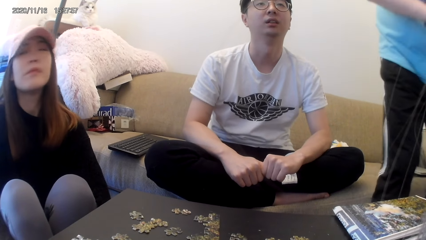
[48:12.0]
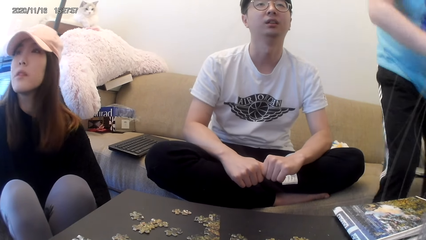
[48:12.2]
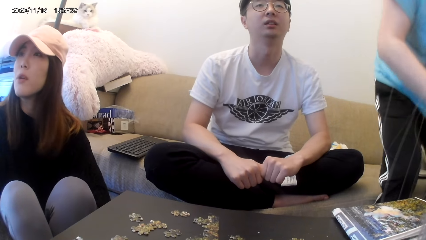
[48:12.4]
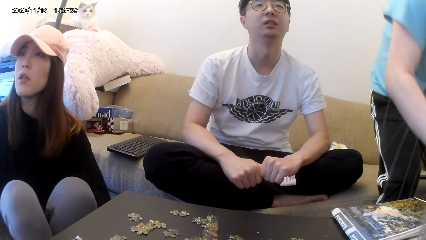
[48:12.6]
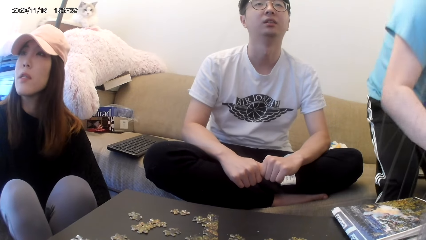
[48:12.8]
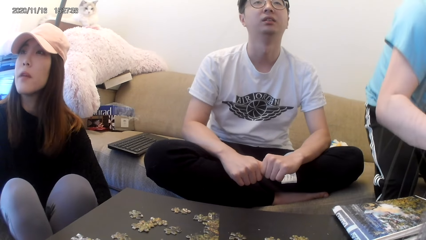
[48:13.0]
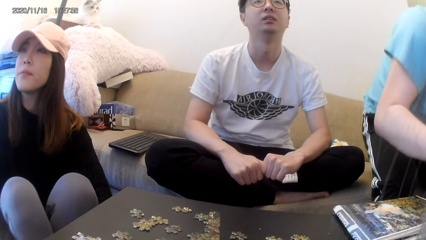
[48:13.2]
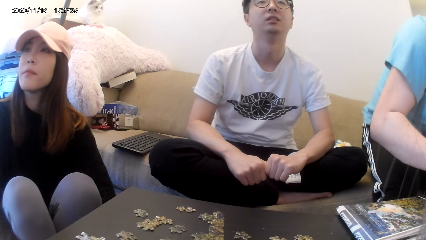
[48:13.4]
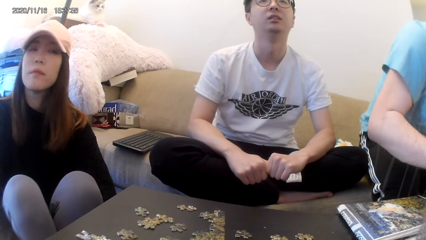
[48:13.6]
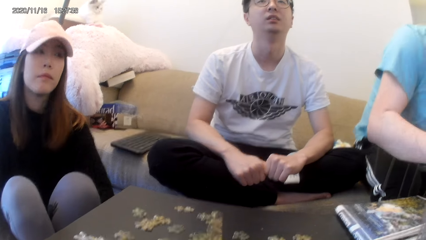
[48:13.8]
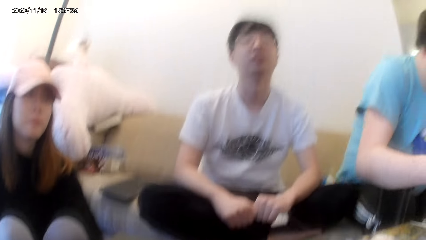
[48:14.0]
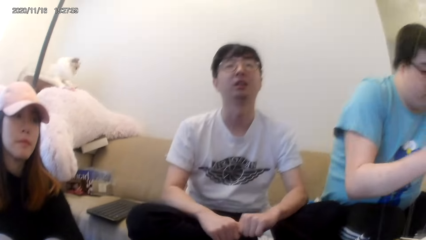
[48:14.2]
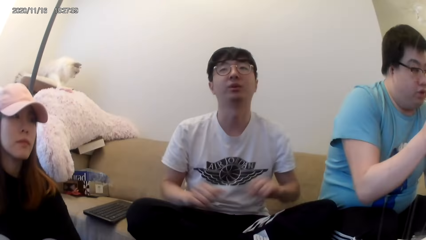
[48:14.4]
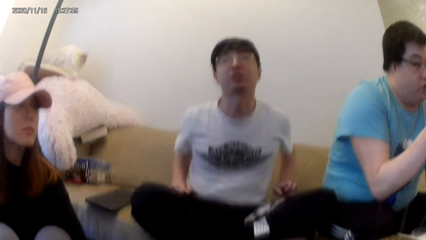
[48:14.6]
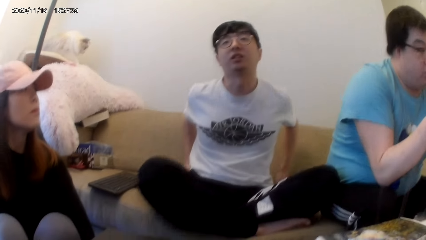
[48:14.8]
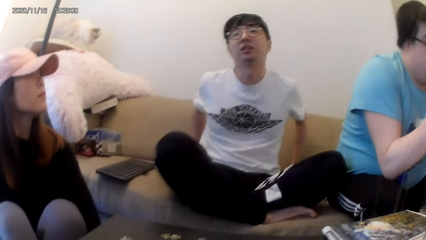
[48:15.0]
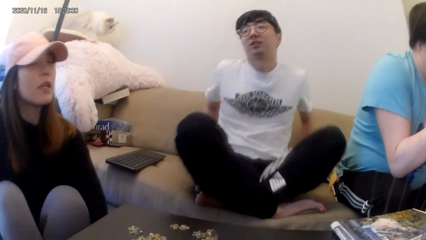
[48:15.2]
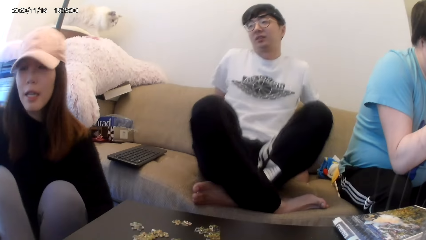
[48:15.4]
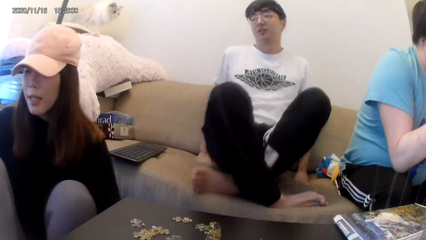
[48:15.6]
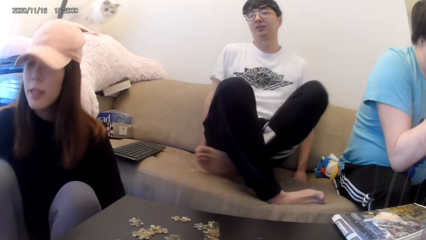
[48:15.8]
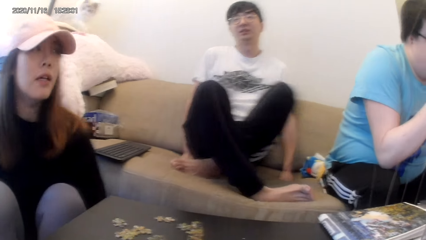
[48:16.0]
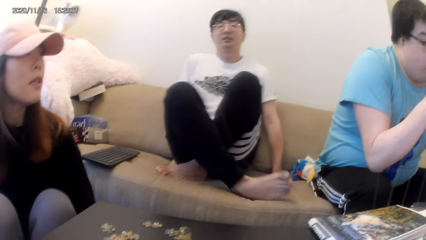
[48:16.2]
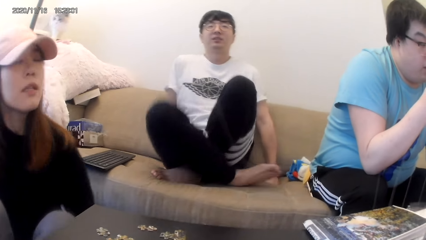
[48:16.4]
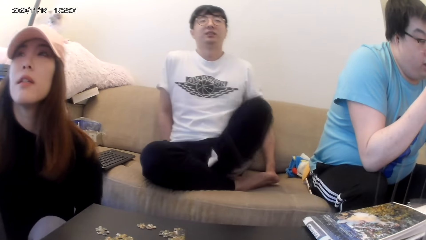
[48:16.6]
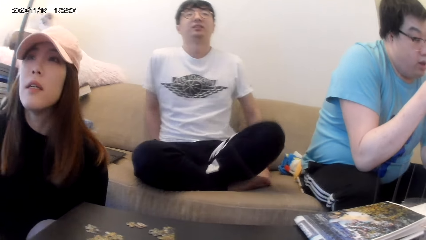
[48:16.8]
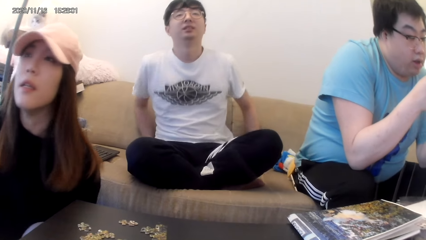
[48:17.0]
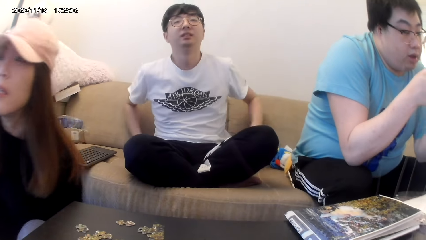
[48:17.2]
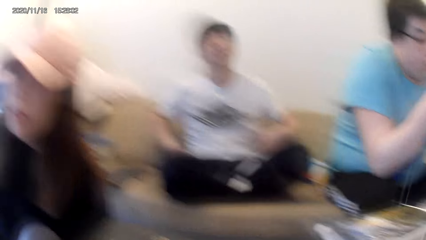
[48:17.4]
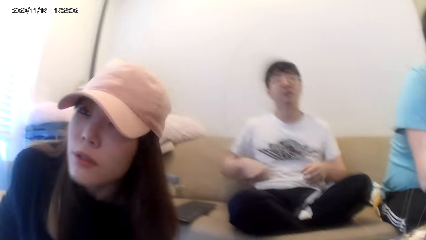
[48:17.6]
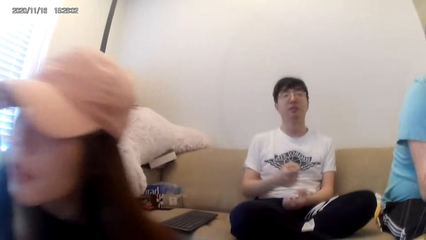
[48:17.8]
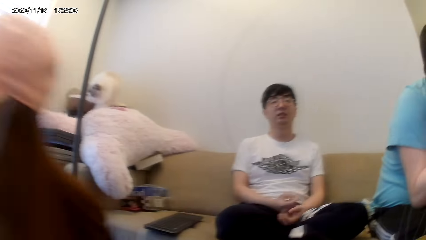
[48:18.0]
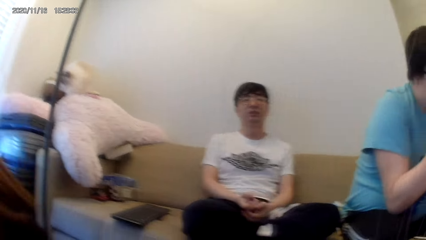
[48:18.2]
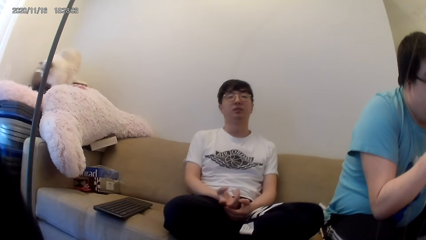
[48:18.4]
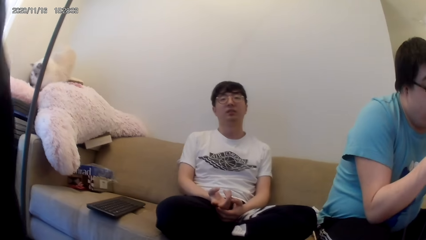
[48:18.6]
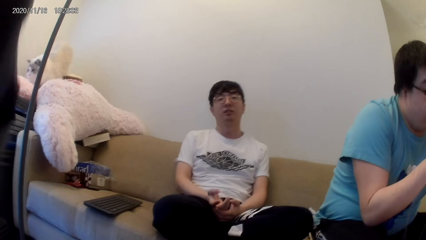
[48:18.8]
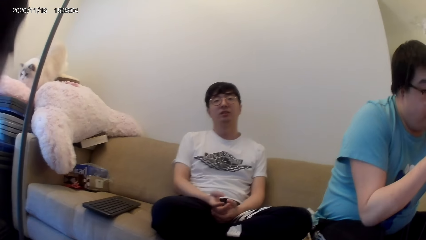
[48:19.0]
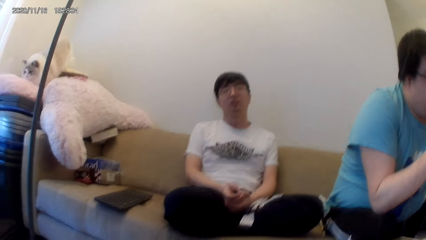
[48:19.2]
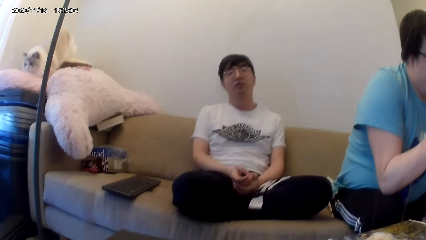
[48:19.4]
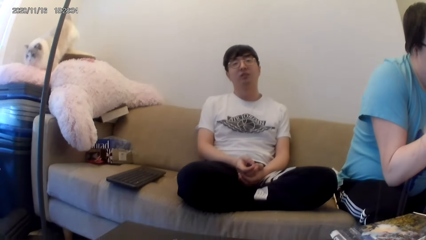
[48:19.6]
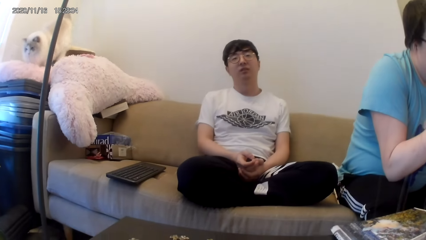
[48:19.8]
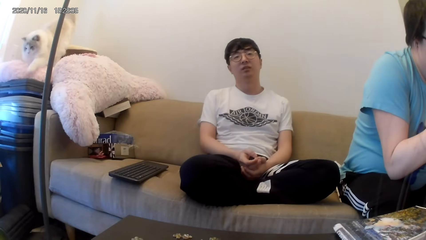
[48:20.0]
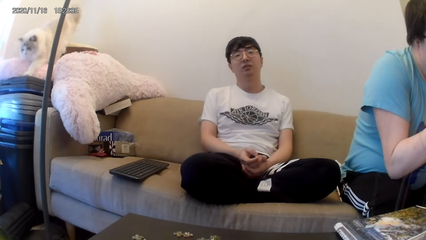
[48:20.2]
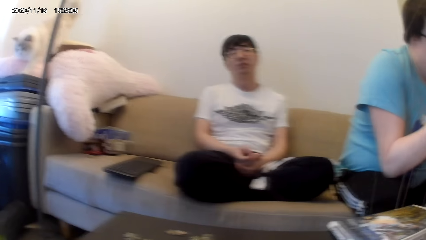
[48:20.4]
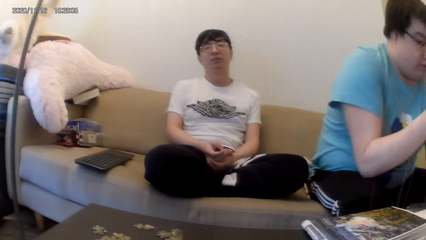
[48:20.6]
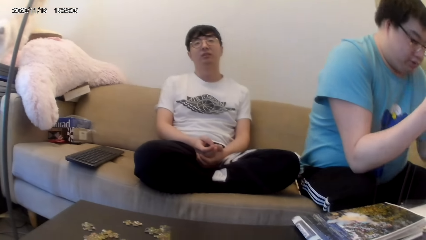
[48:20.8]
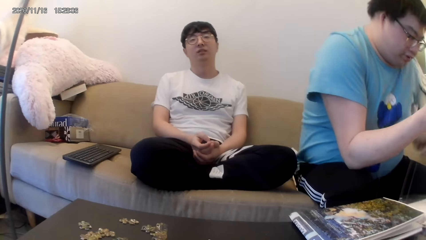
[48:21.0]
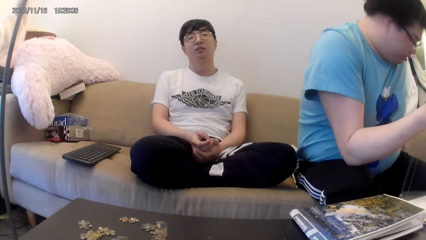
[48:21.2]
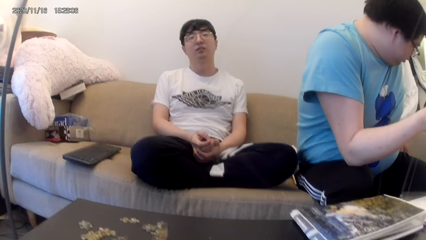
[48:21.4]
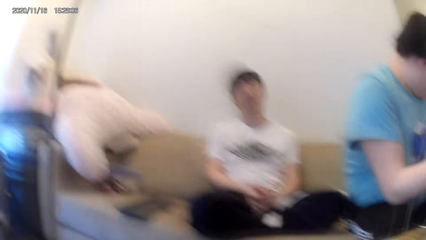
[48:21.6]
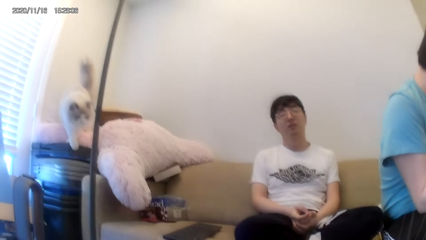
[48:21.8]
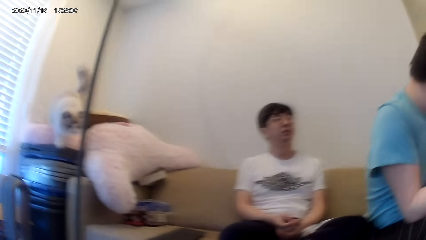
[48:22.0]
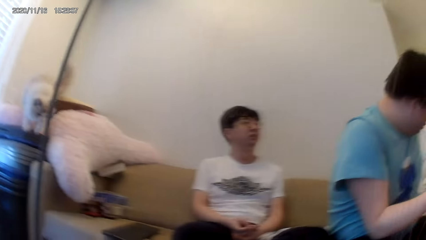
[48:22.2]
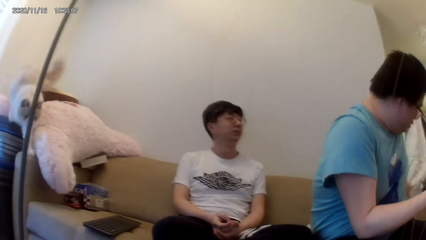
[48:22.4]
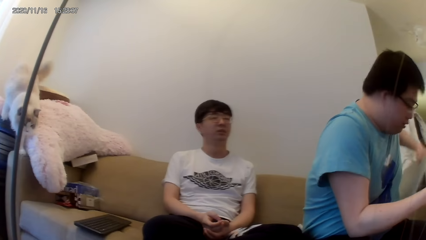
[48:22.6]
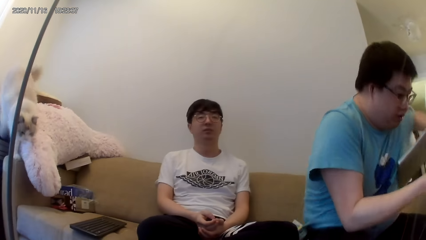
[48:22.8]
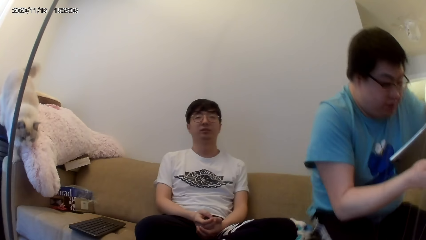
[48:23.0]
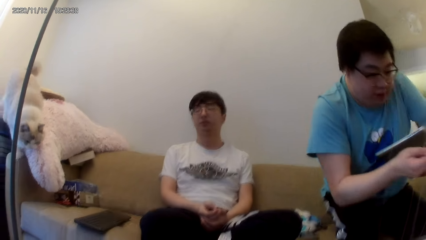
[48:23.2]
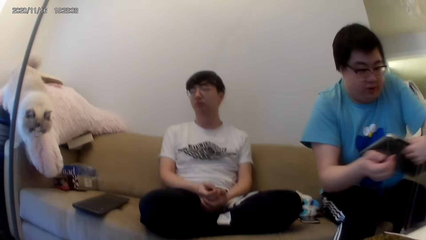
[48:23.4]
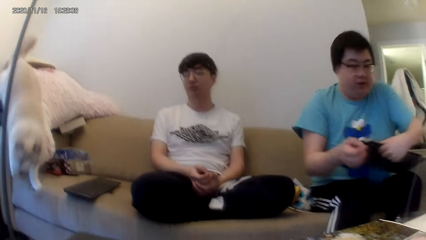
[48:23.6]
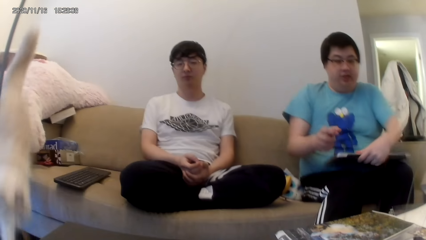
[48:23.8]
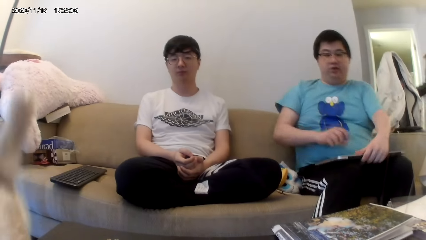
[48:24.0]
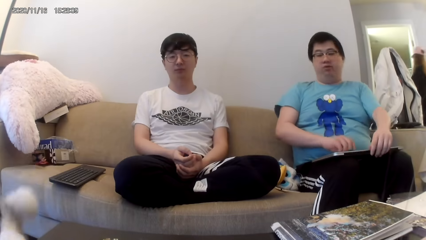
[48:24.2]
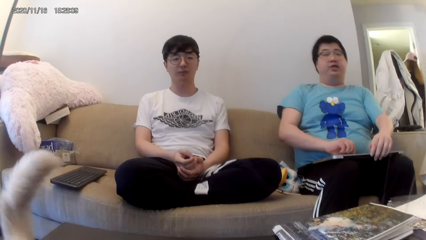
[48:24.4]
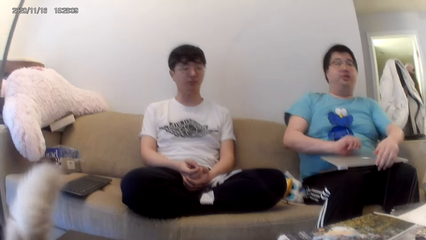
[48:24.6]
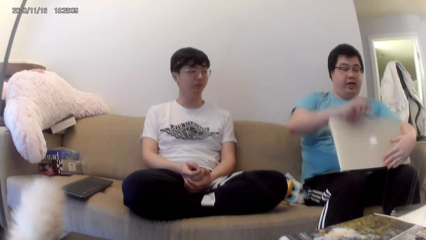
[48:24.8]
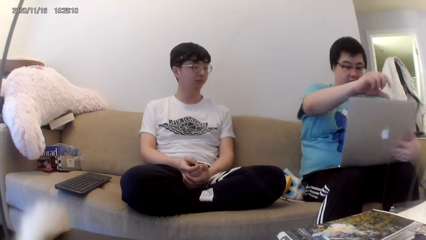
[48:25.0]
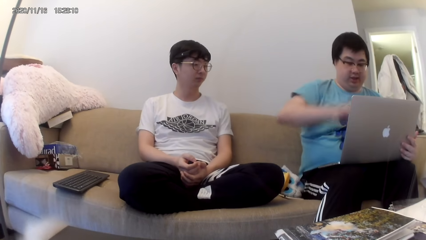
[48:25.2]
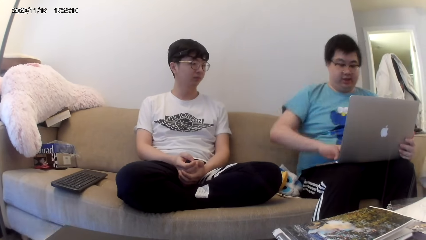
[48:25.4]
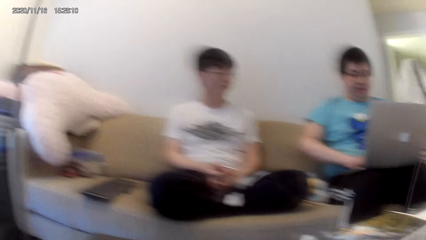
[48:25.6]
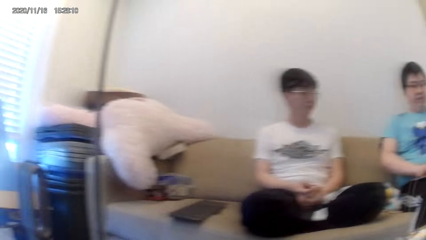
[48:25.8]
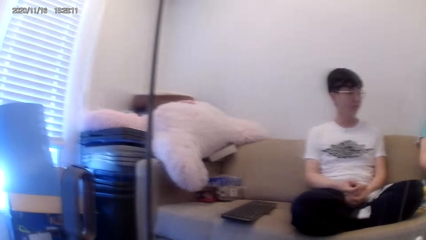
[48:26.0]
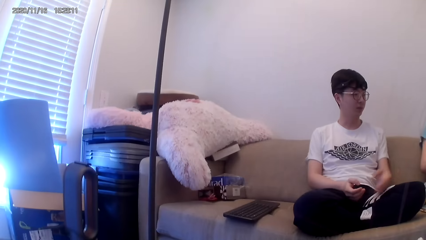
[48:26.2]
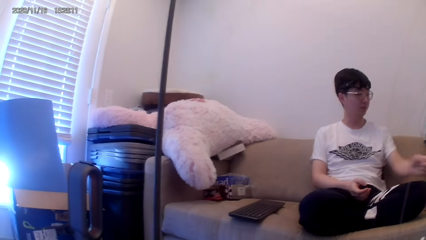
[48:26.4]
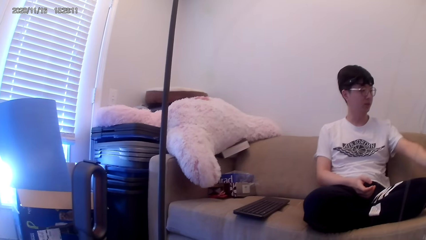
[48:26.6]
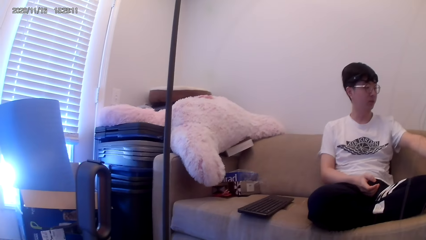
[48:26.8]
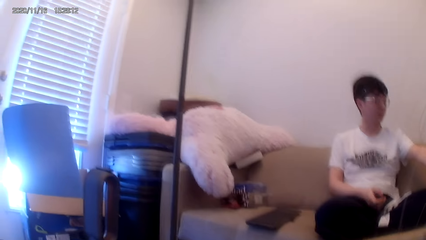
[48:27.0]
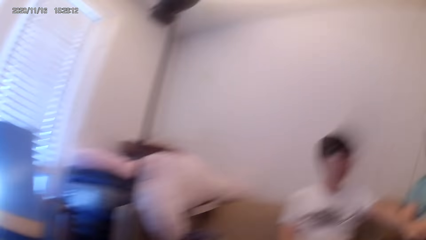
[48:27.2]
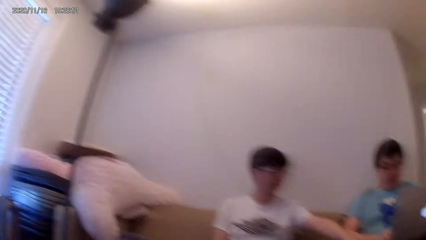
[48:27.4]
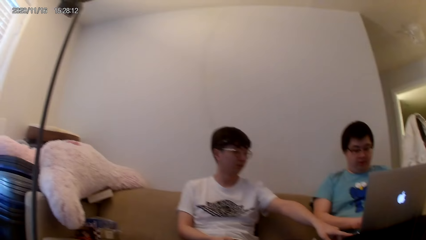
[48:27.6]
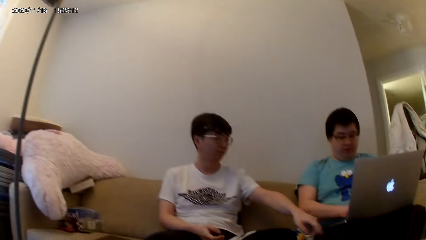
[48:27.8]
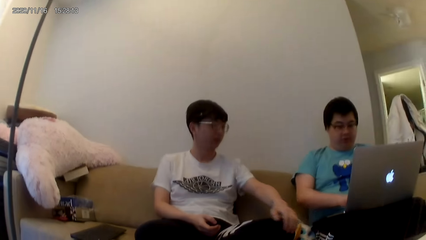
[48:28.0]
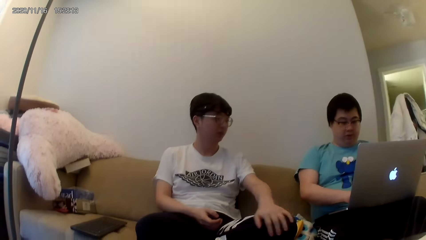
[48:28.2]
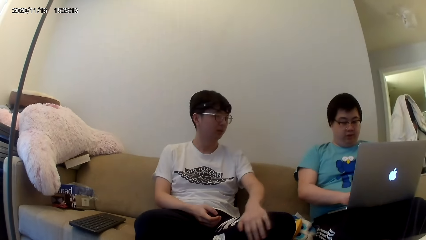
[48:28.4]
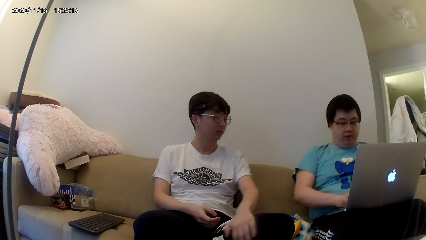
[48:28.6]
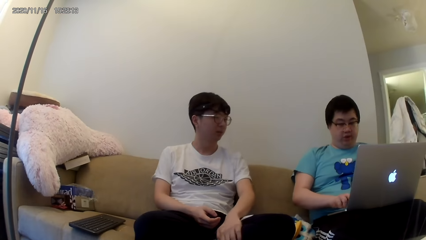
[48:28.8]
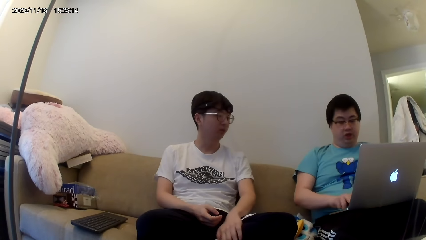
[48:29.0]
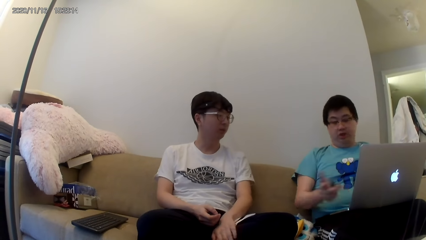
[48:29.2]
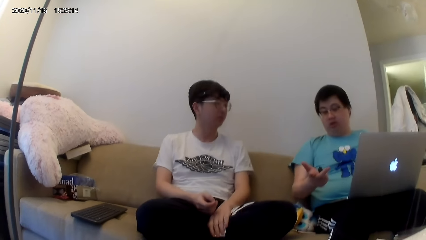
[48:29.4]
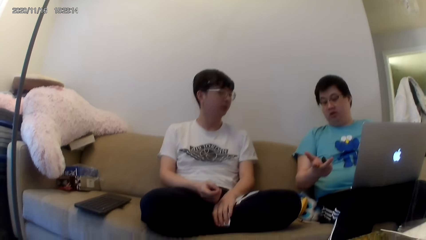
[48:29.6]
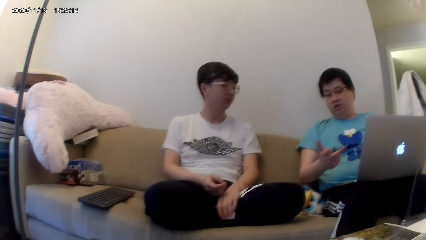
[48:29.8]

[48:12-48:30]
The man sits on the couch. Another man walks away. The first man opens the laptop.
